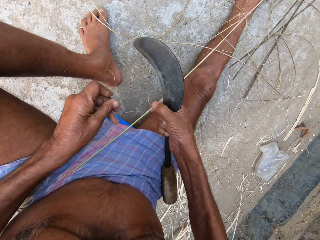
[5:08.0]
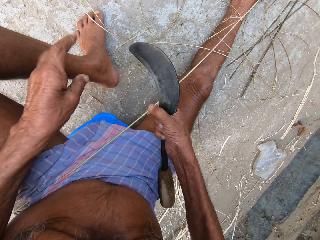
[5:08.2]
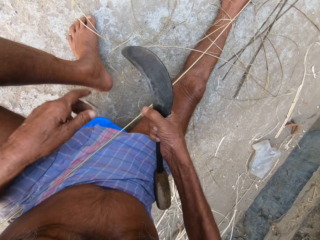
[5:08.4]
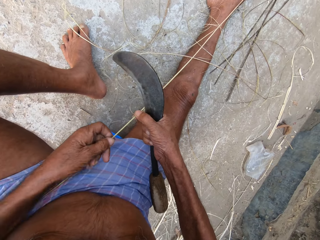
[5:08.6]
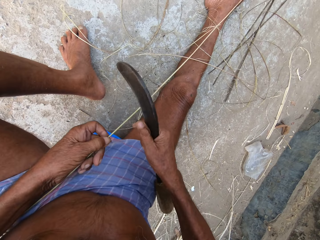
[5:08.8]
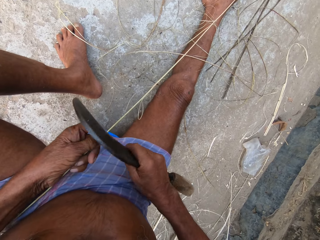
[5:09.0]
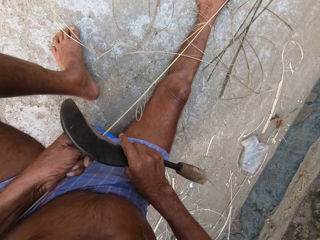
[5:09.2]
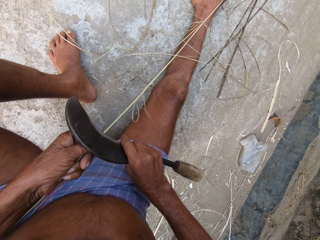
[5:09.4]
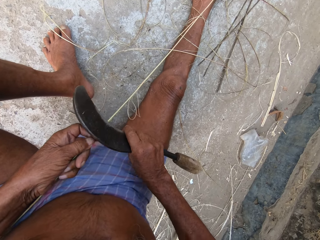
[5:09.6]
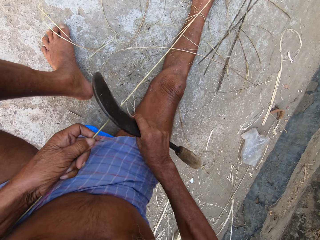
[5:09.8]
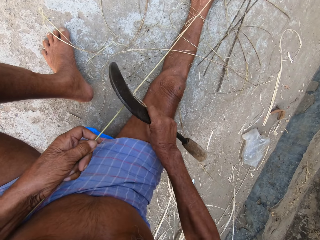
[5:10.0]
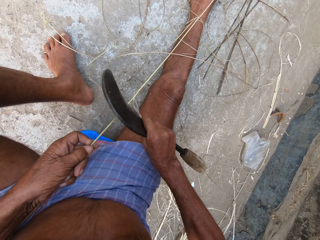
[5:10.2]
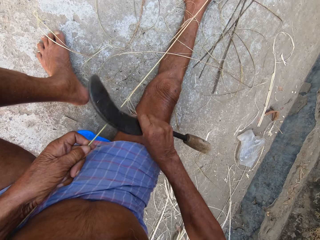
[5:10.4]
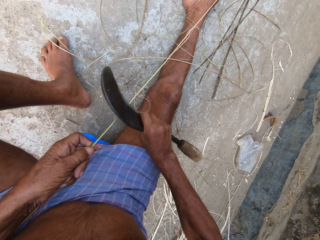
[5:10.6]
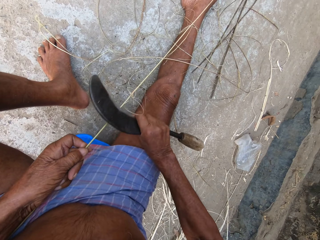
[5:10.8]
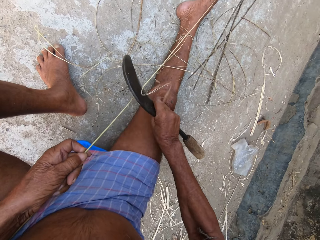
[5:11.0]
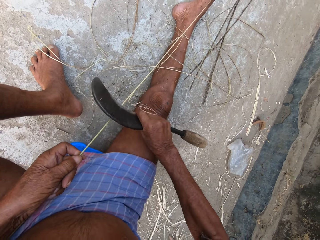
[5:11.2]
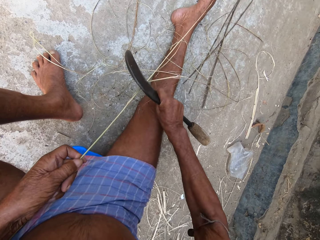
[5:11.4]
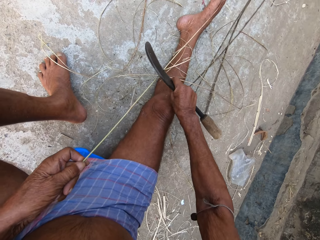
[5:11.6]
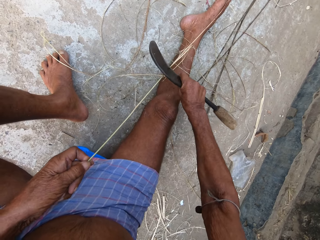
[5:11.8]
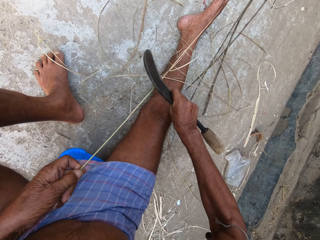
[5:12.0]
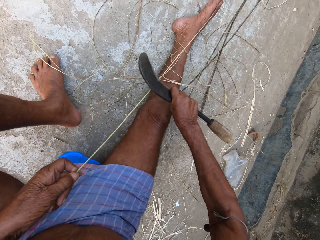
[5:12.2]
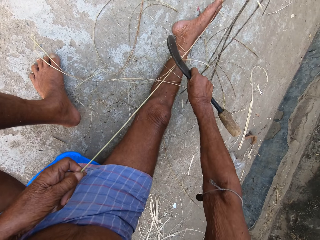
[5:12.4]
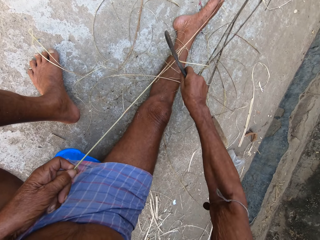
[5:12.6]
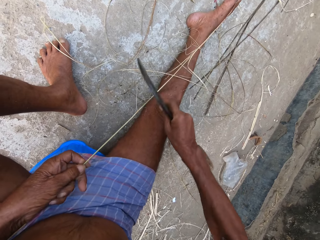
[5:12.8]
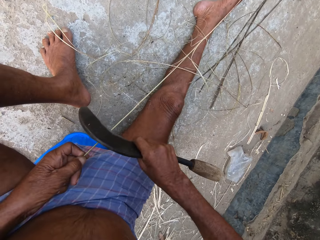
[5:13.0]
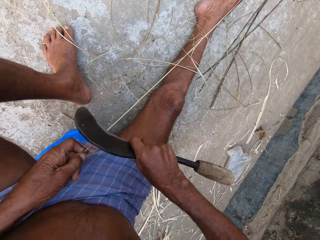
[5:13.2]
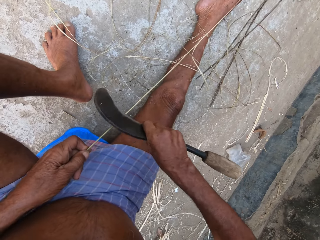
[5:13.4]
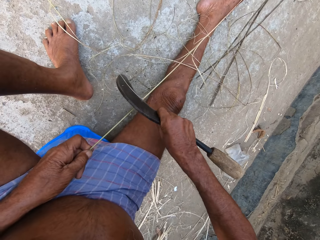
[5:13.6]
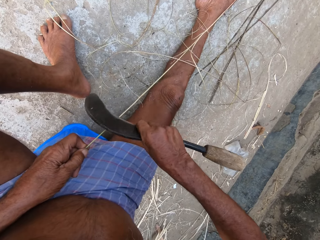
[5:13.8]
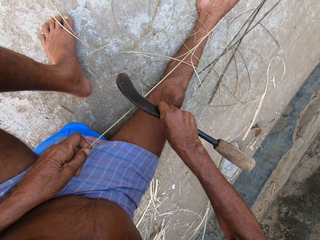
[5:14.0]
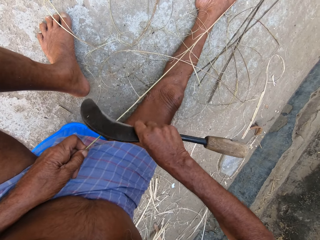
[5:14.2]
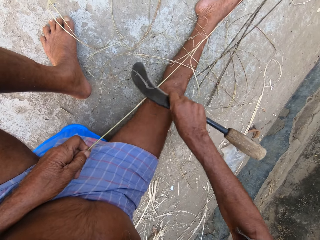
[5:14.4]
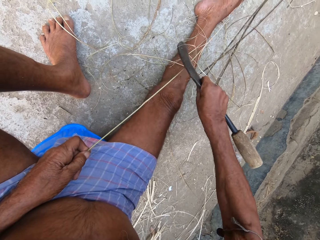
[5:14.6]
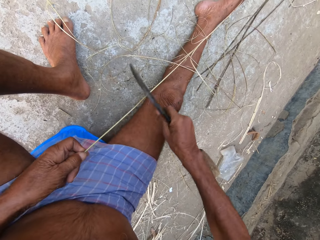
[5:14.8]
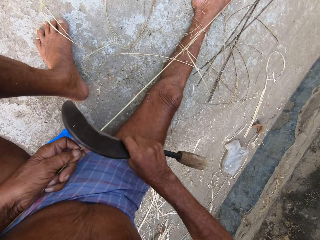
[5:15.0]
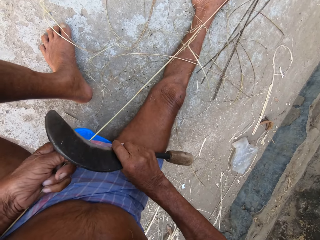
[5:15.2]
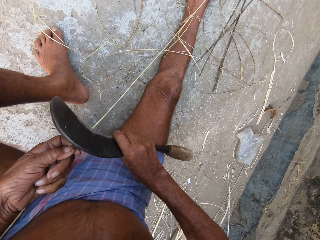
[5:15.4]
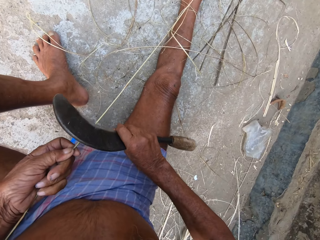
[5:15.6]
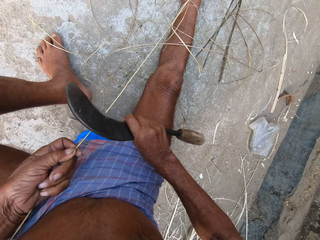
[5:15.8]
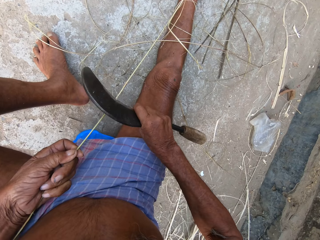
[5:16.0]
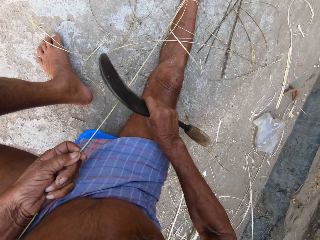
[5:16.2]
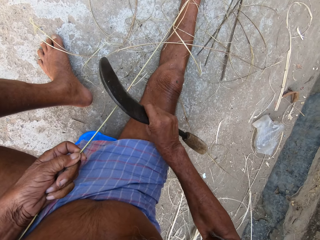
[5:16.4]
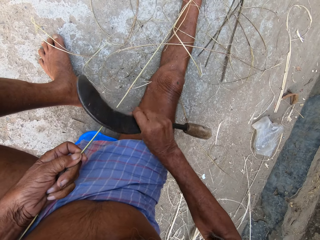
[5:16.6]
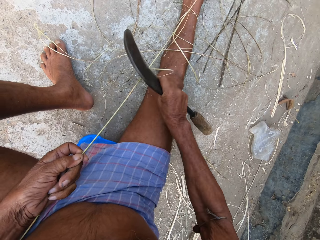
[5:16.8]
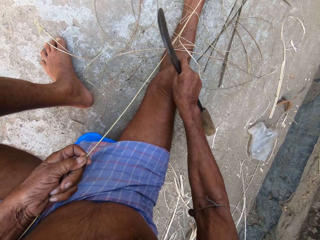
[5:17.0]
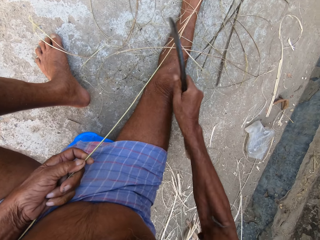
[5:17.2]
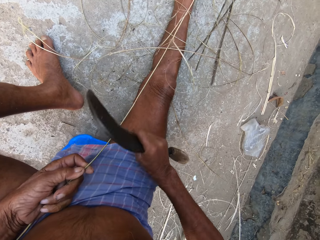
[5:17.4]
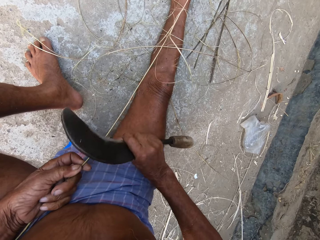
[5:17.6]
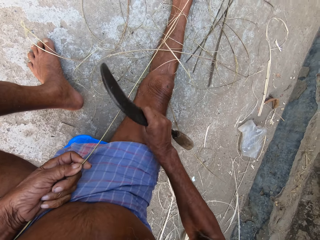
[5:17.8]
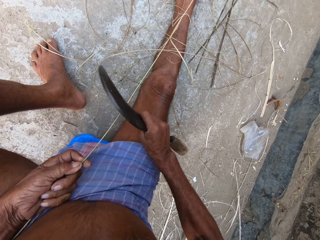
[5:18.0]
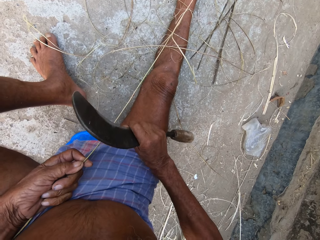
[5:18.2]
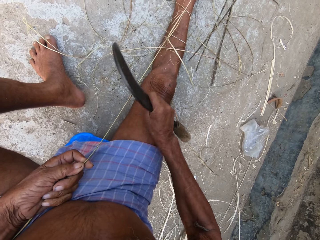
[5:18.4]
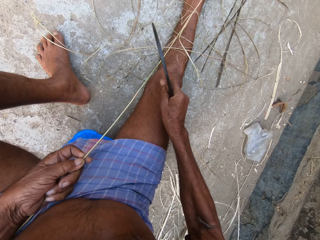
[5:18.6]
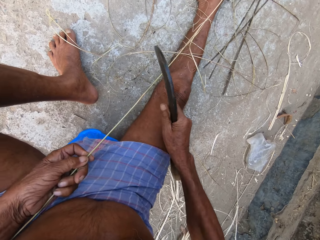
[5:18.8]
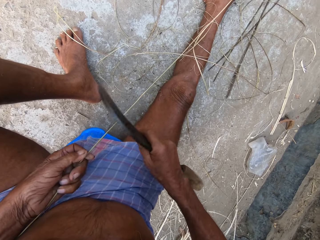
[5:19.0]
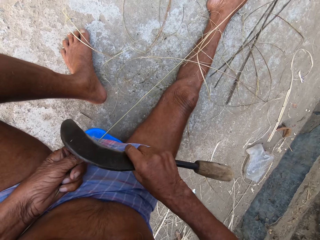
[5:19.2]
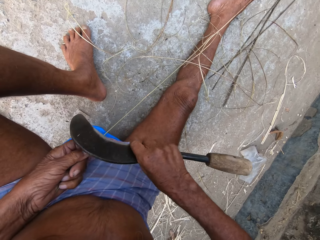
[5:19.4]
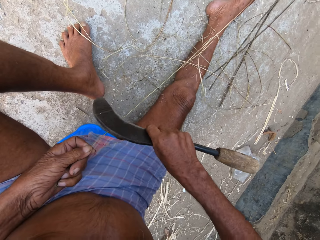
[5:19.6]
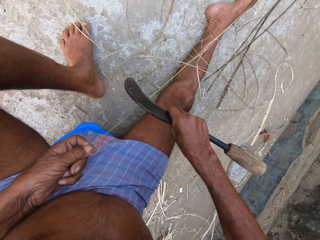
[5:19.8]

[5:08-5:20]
The camera wearer files the broom stick in his left hand with the sickle in his right hand. He rips sisal.

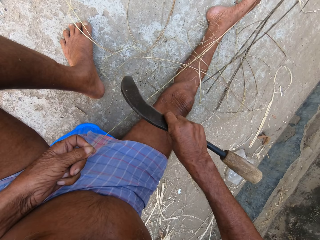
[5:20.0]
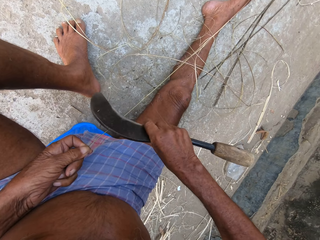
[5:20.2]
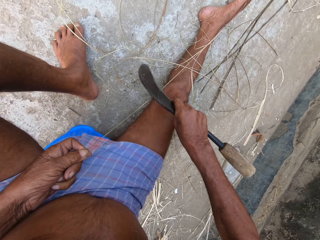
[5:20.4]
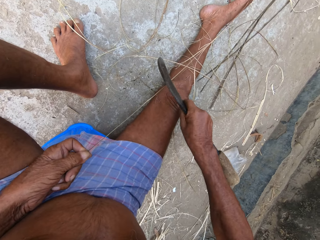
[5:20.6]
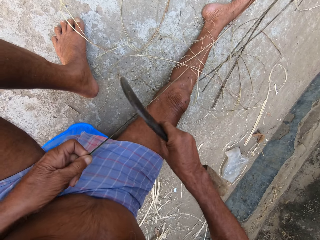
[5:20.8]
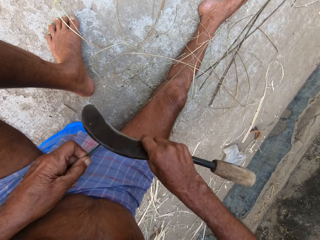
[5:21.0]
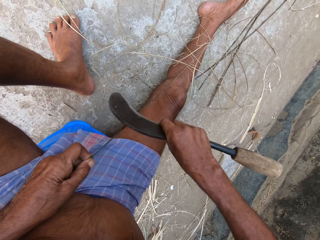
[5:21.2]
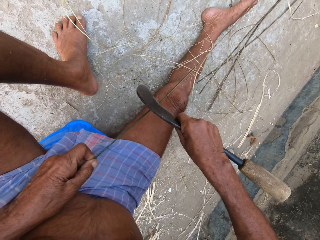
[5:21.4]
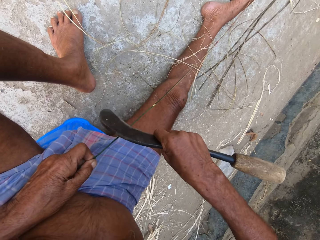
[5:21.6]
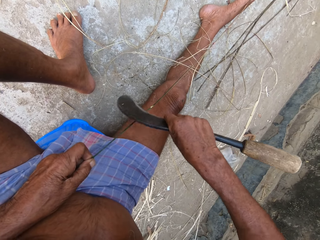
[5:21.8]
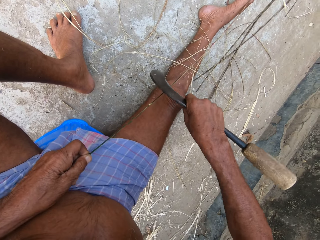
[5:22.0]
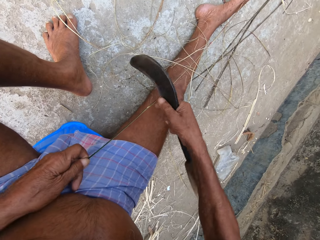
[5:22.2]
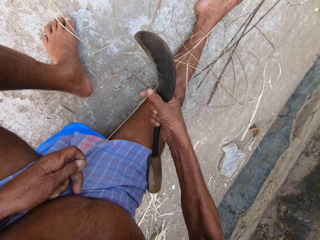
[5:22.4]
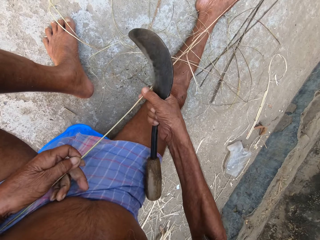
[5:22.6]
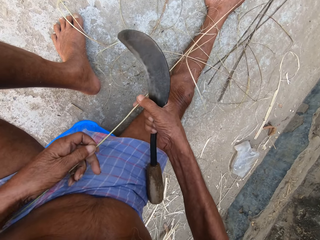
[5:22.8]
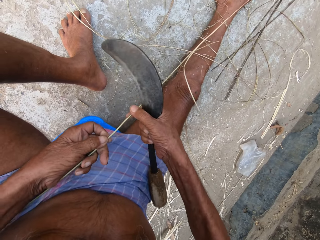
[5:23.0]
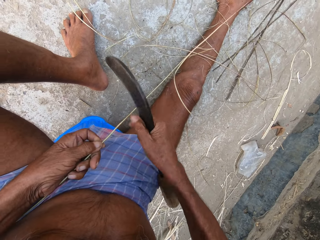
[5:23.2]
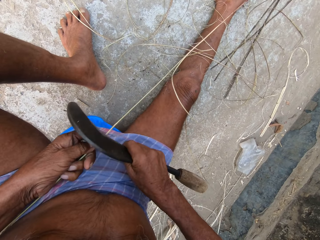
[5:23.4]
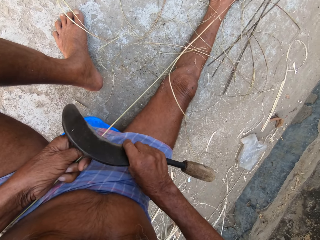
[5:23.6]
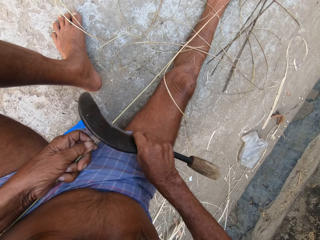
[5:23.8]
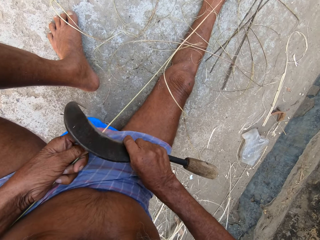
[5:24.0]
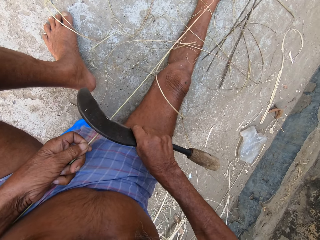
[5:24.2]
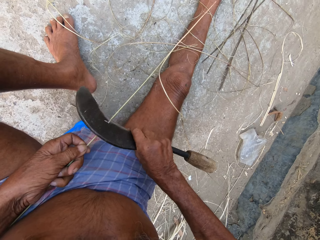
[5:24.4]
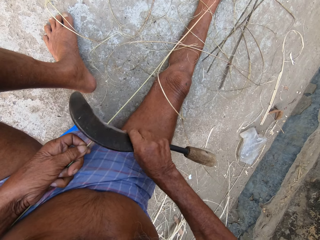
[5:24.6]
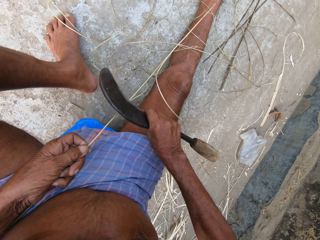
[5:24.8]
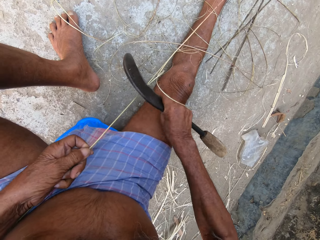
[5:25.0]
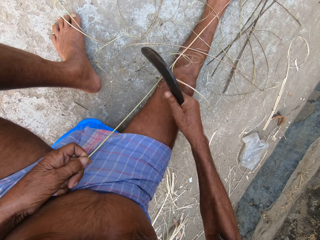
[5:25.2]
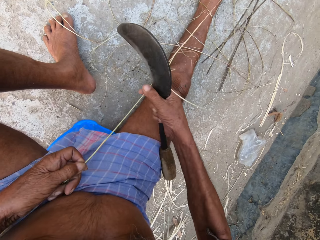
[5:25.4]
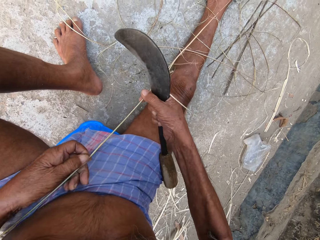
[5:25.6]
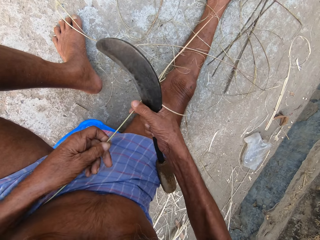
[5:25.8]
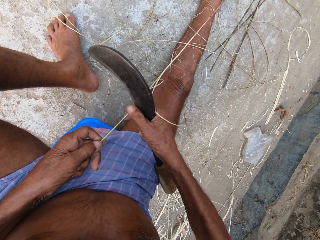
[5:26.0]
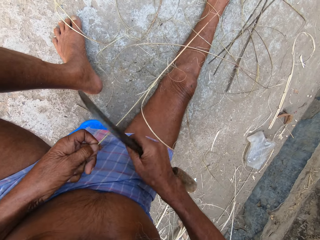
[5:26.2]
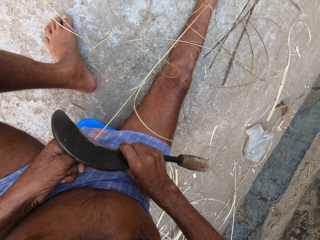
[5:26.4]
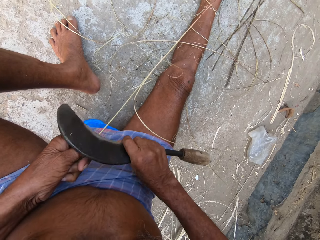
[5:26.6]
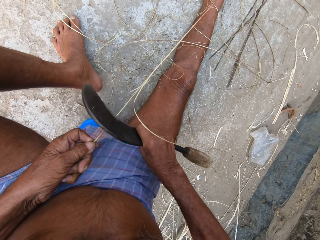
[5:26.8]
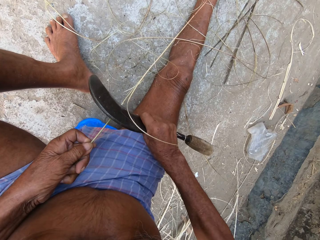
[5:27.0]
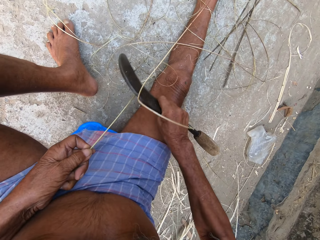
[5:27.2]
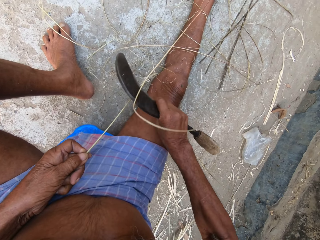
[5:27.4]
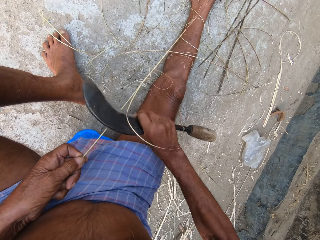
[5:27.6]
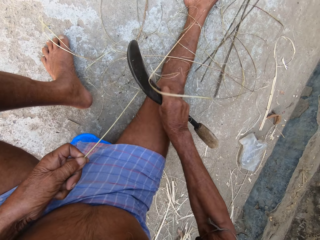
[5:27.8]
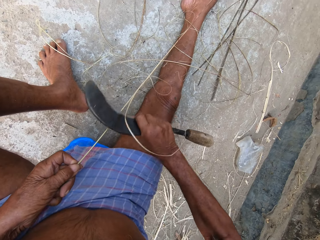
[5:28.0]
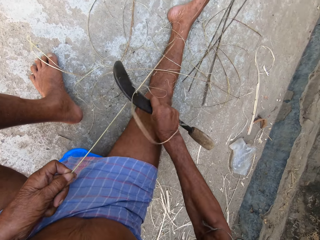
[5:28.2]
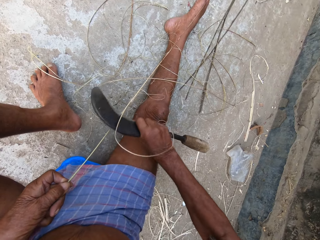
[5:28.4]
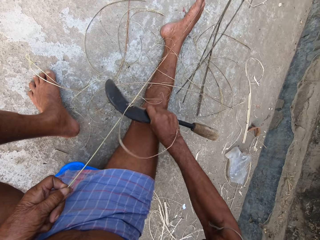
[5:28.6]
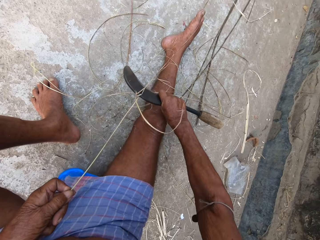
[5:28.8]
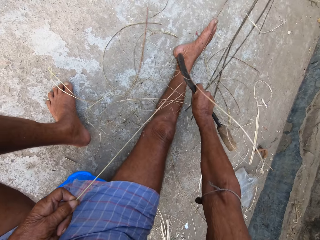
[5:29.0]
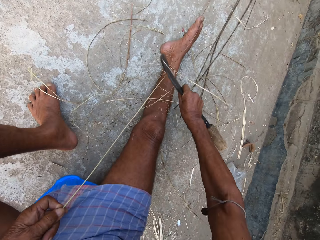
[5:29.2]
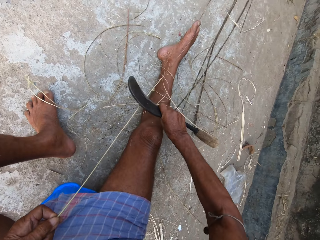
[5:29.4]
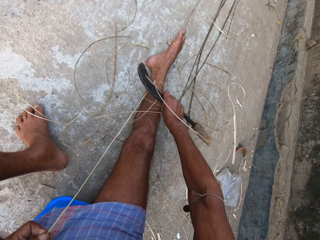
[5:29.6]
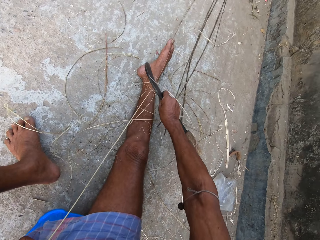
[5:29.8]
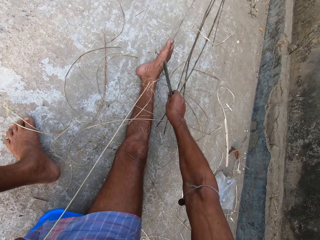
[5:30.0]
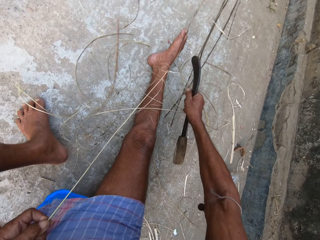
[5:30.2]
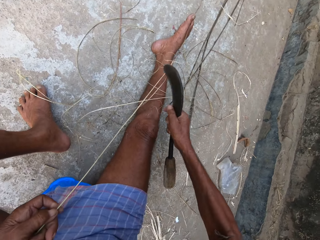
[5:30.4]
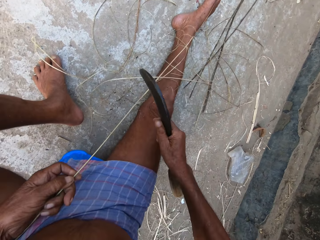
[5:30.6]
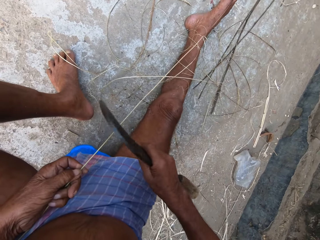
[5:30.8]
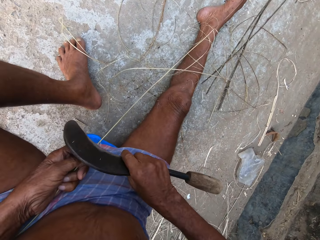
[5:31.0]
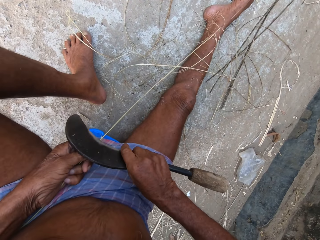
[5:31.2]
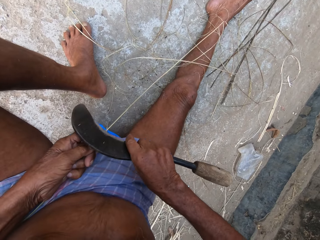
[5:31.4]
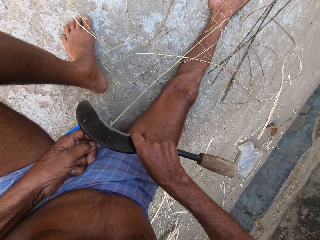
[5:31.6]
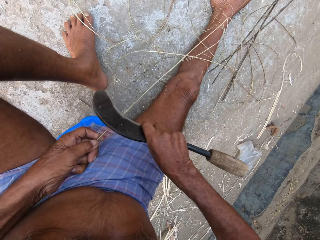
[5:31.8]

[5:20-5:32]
The camera wearer pulls sisal. They pull the sisal again.
